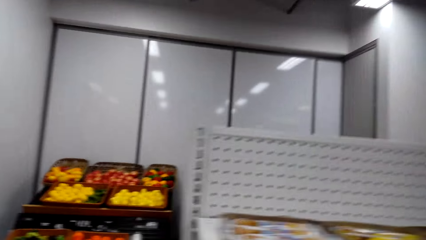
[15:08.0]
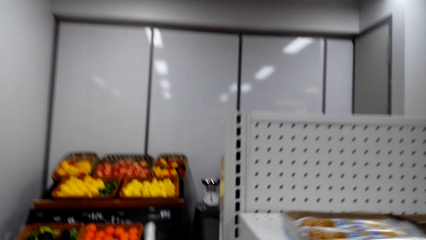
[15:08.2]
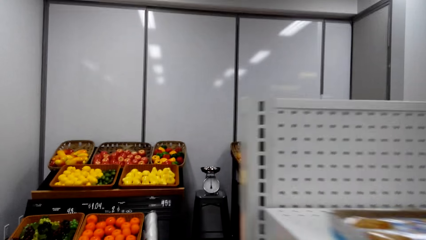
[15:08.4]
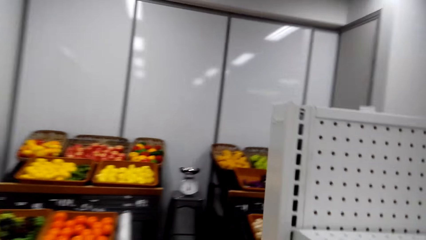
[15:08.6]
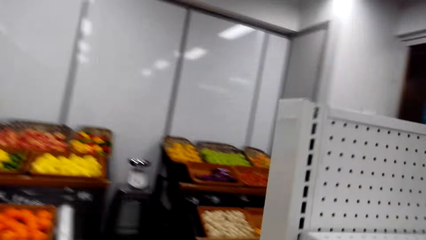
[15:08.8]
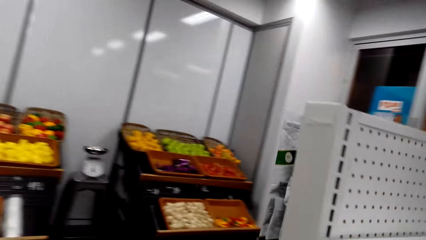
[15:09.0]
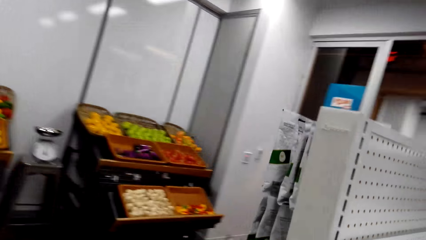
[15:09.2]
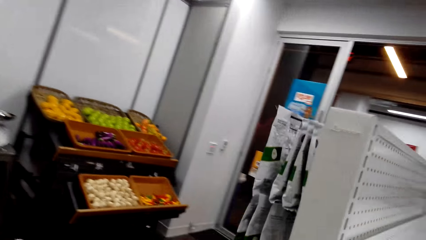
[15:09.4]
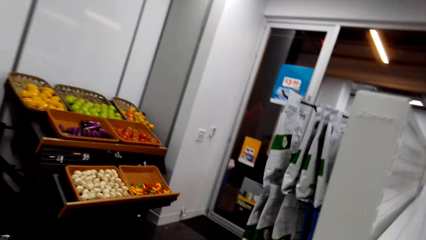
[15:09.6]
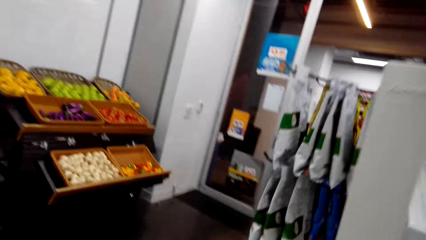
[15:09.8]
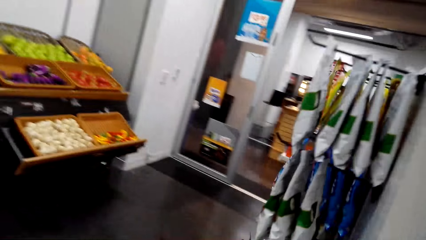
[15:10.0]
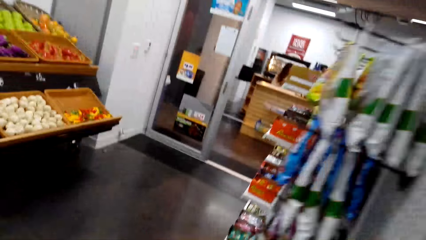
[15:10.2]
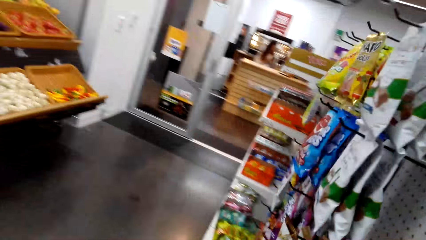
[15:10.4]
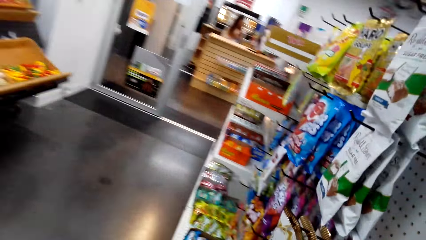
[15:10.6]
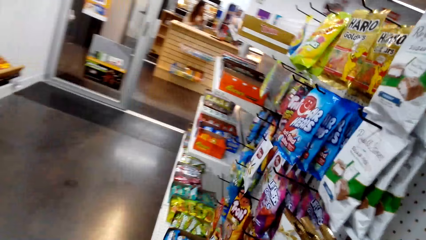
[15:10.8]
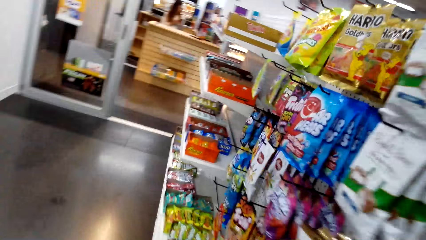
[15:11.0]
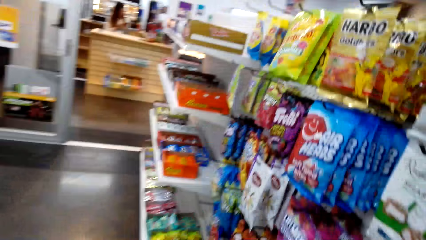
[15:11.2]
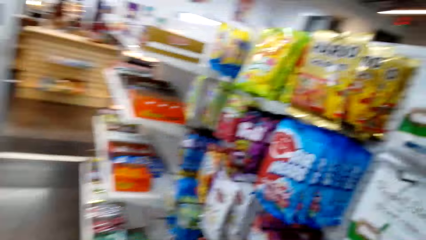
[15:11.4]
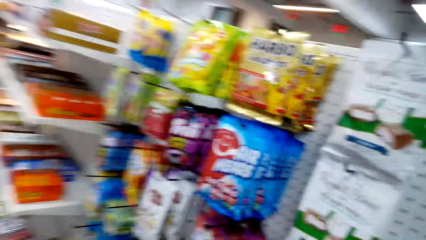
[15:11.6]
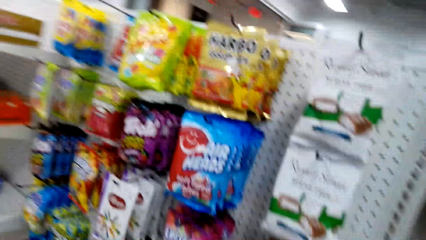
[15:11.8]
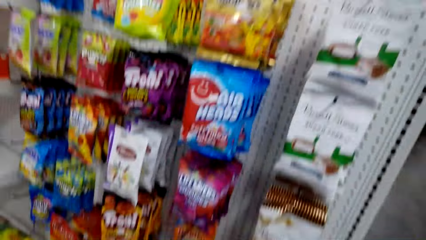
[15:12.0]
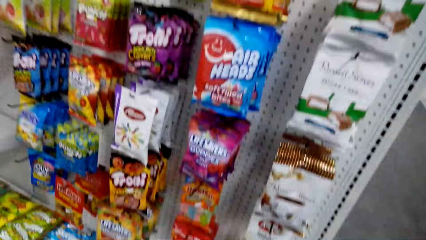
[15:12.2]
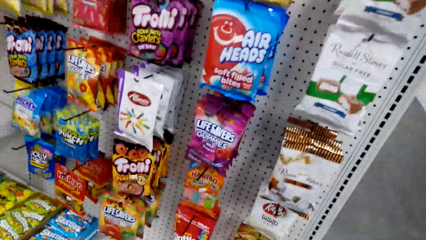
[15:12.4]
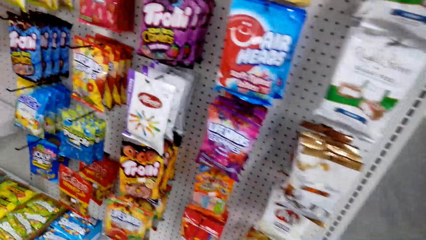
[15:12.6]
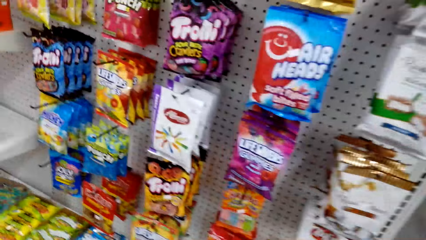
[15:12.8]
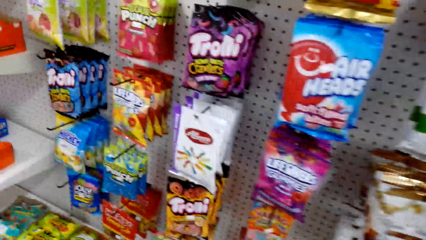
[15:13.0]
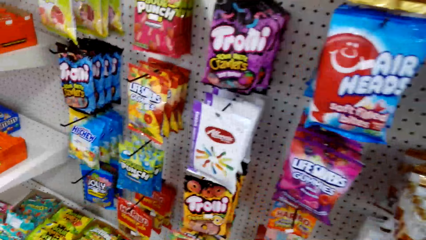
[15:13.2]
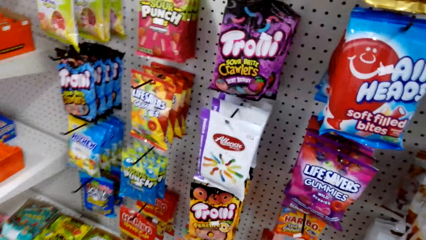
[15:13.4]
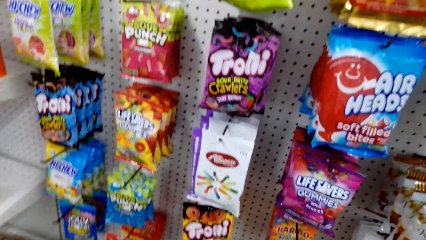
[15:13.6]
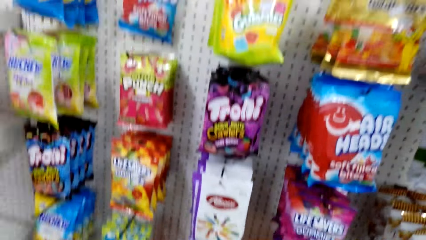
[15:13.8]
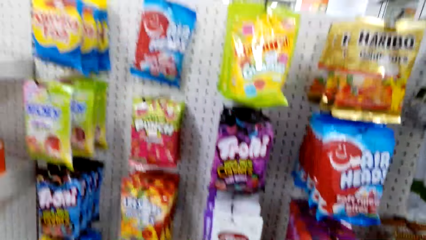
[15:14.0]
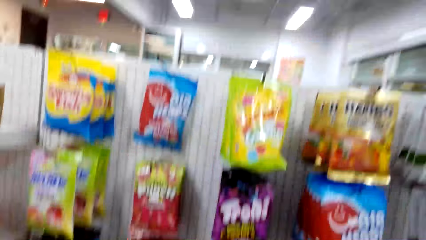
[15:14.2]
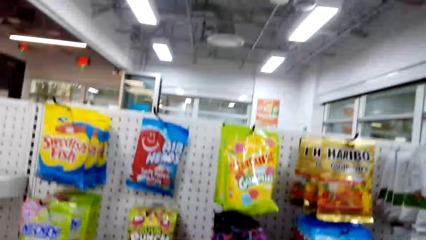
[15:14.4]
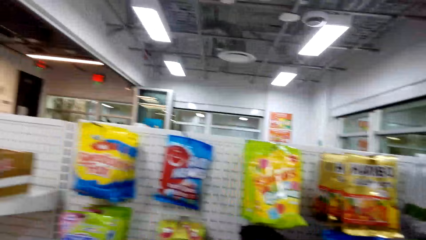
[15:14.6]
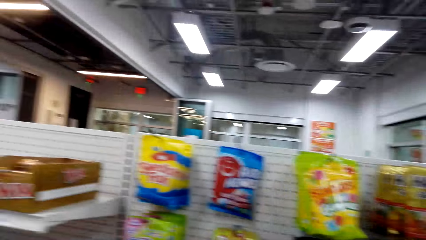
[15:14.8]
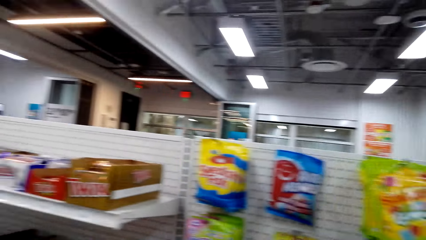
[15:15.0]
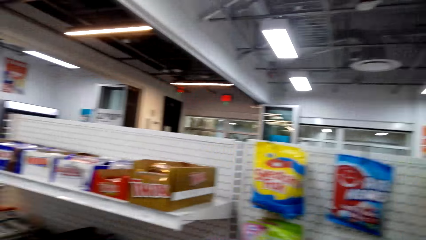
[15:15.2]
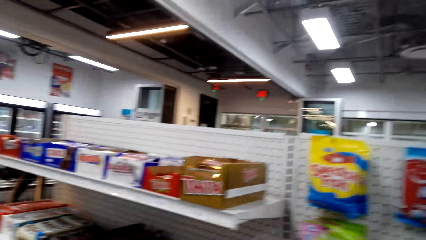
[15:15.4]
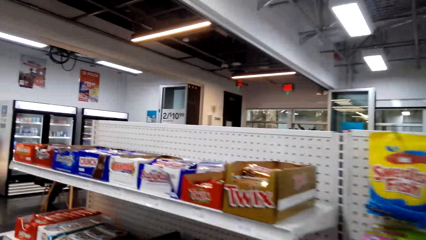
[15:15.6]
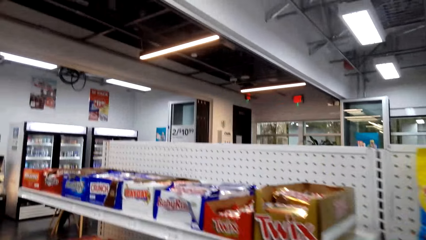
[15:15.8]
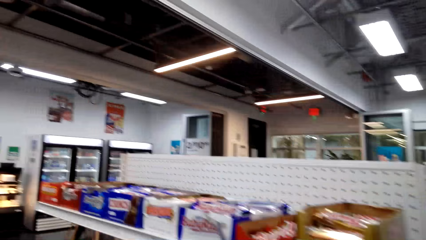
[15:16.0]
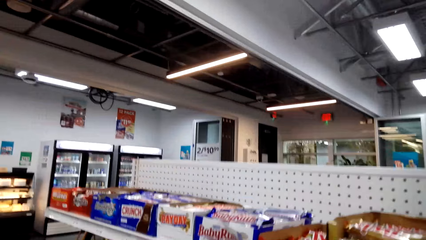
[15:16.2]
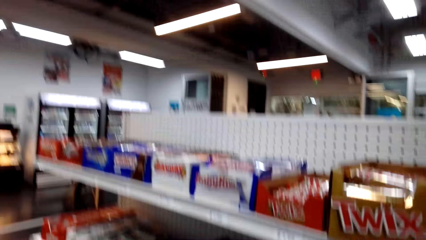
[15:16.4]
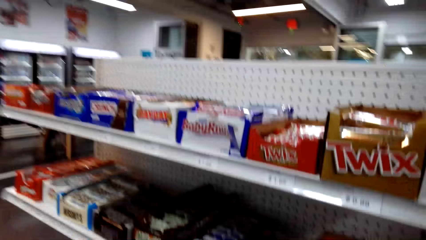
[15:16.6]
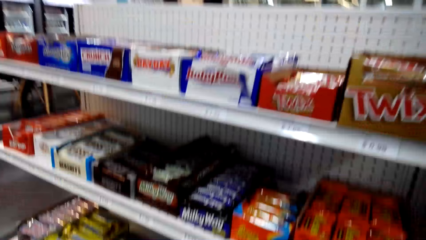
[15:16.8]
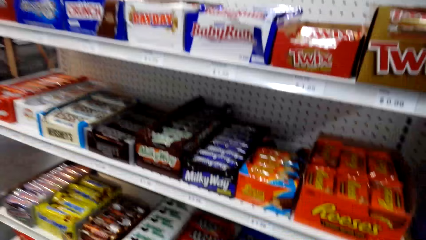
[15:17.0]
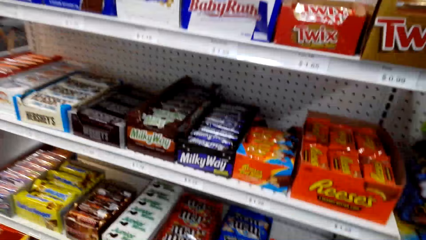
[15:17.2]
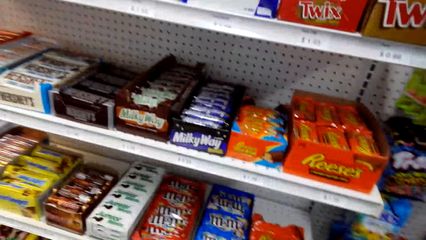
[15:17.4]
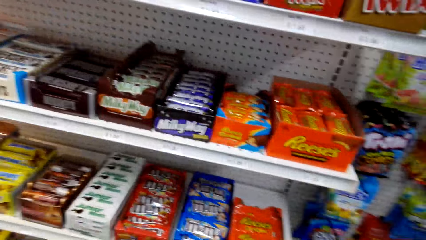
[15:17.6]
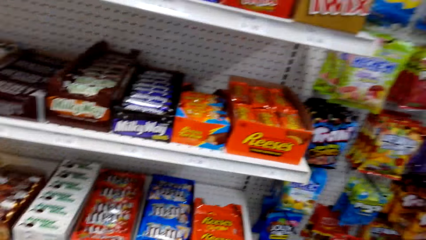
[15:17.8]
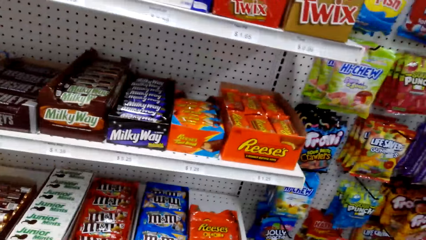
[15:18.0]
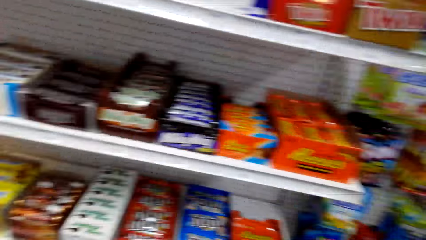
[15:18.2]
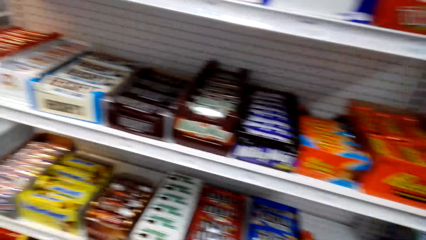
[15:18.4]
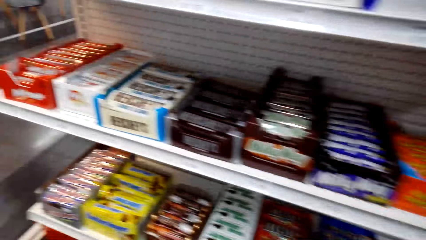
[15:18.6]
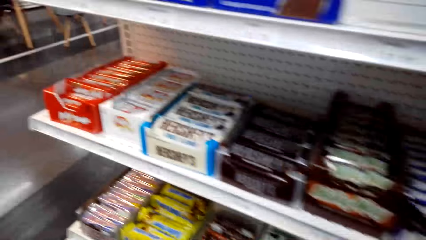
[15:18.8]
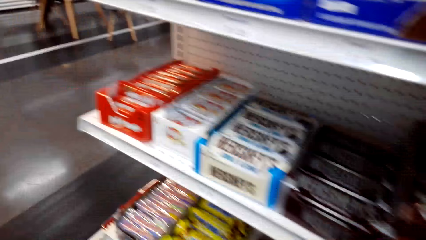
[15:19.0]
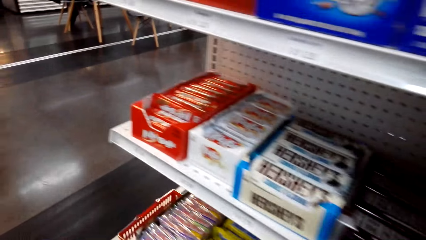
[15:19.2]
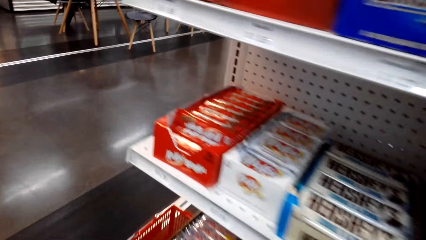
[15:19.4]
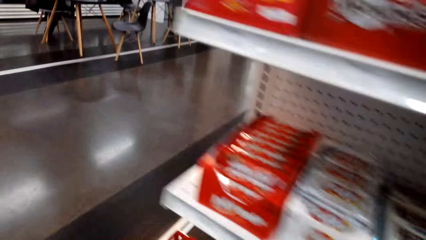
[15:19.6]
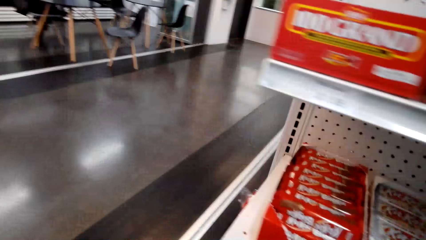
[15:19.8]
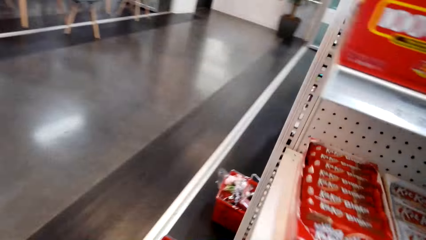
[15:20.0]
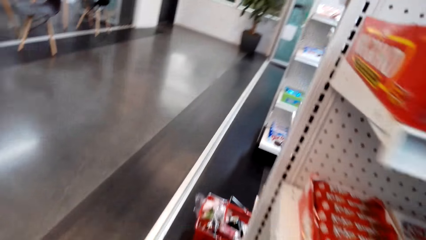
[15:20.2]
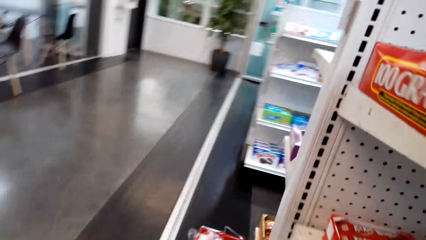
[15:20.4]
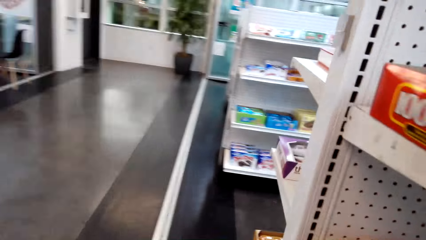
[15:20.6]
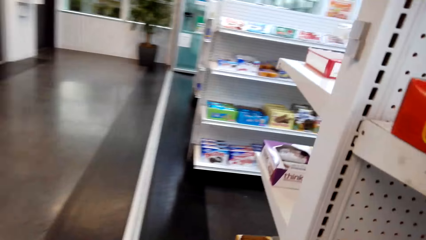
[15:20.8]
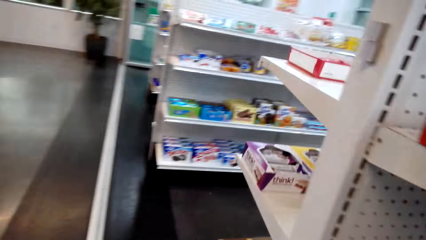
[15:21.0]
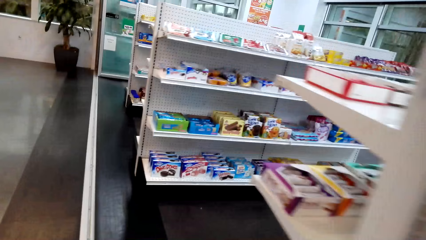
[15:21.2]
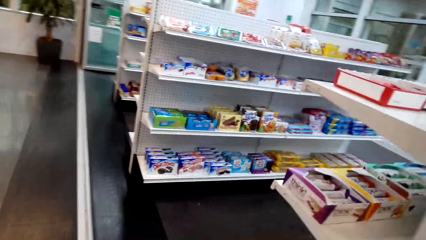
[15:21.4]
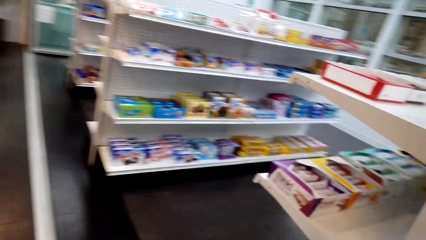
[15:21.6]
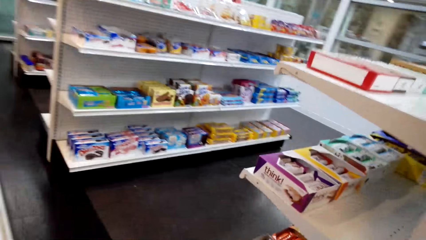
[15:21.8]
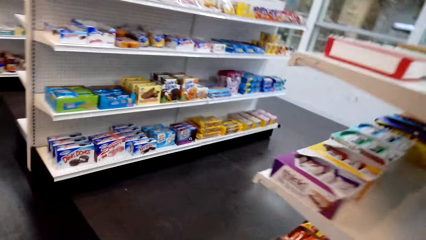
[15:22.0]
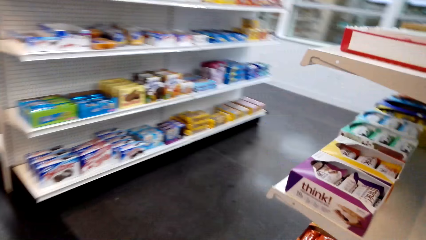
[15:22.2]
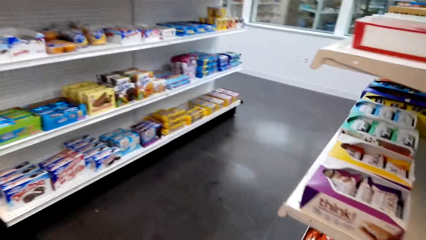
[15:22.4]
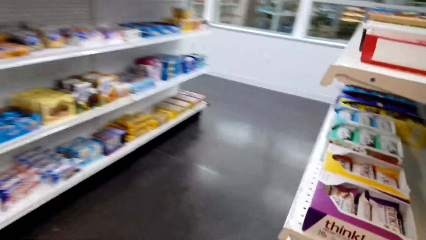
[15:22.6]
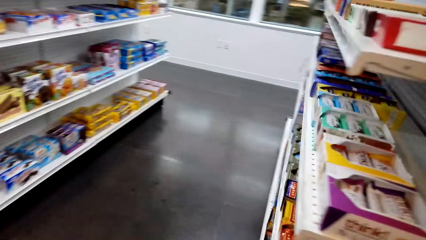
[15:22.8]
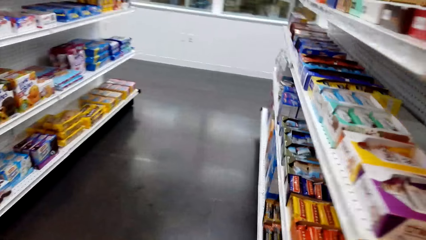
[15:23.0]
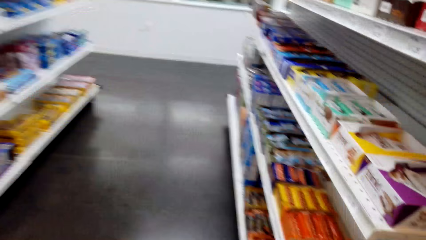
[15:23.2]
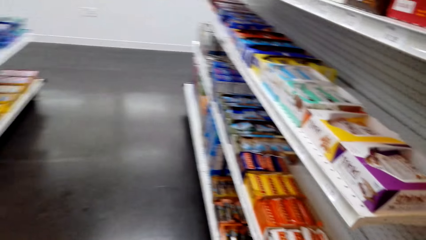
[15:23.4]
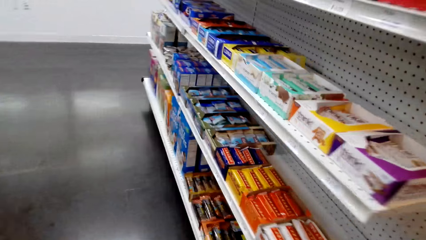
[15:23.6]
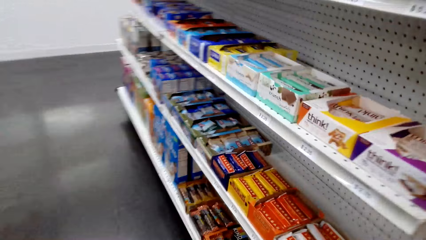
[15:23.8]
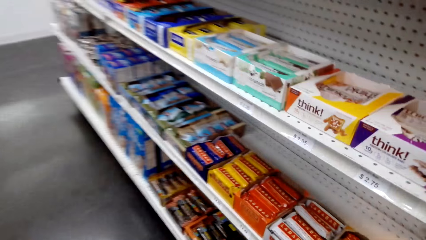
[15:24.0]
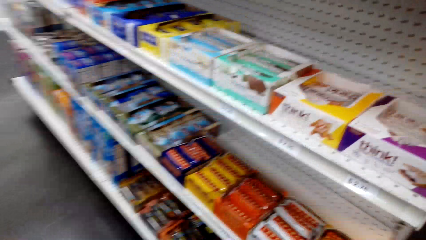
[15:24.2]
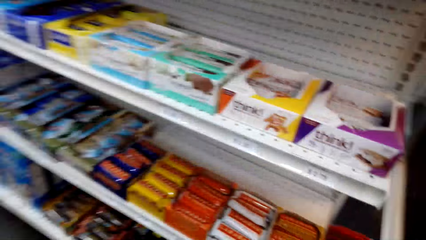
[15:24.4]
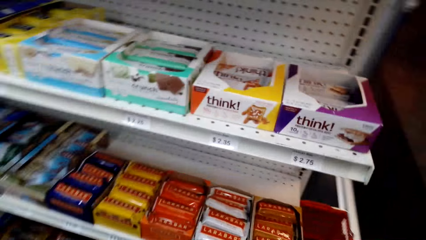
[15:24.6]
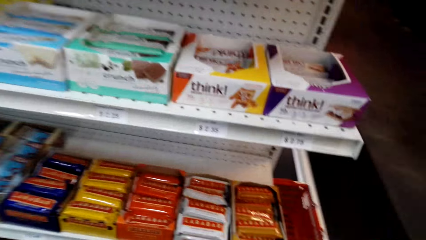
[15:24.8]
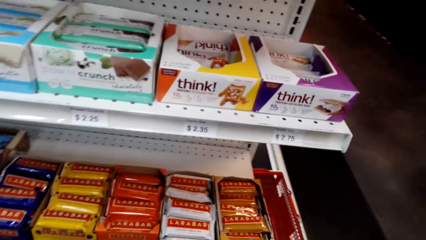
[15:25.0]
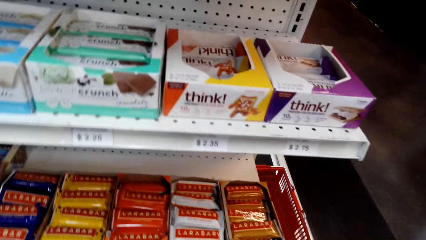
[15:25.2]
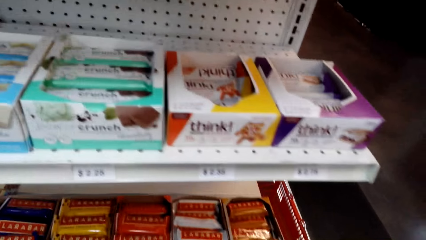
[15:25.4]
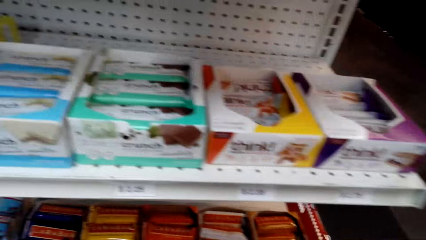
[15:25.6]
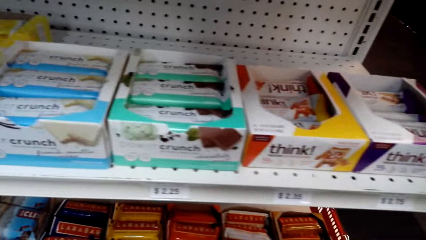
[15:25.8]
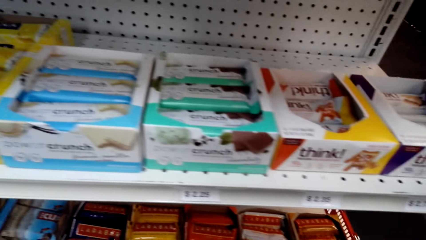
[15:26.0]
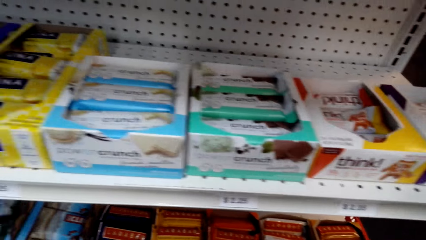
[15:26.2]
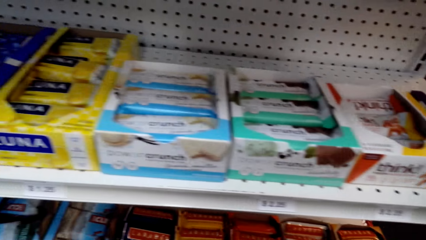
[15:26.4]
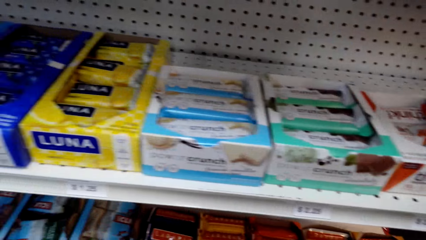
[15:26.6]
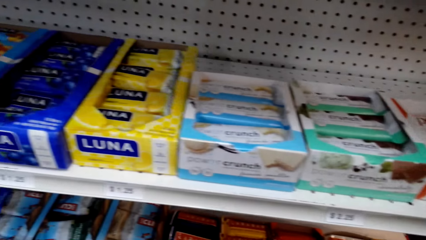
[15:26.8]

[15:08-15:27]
The camera wearer looks around a supermarket. They walk around the supermarket. They look around the supermarket. They walk around the supermarket. They look around the supermarket. They walk around the supermarket. They look around the supermarket.
